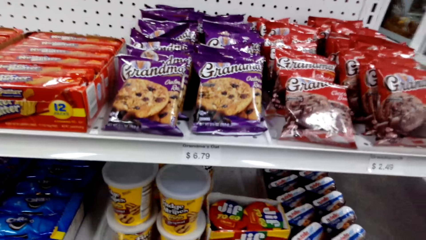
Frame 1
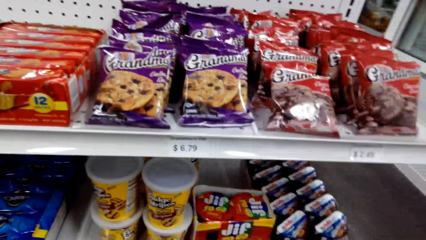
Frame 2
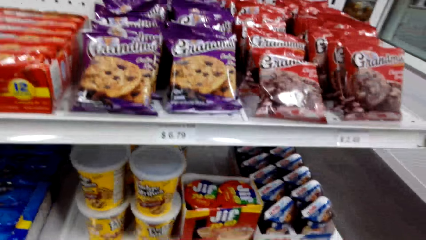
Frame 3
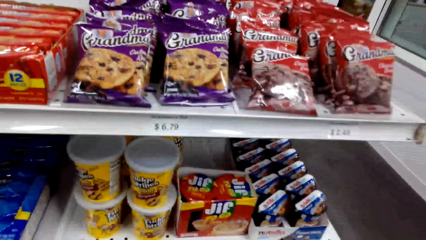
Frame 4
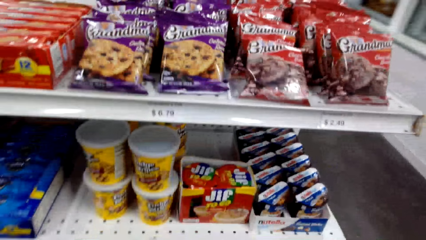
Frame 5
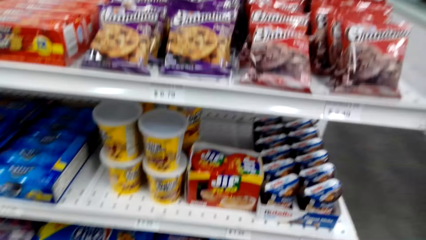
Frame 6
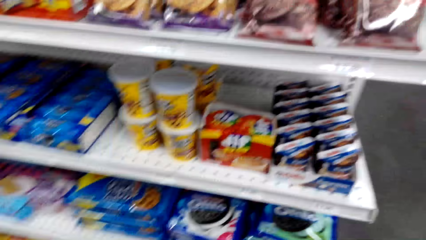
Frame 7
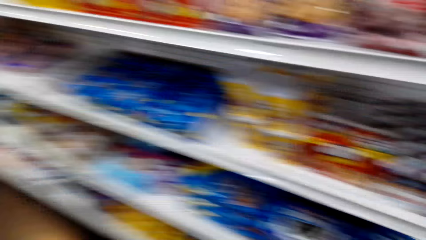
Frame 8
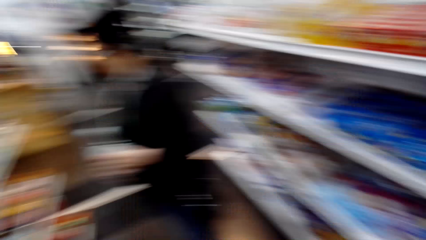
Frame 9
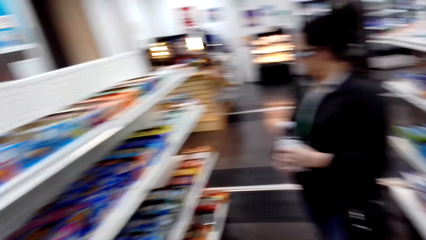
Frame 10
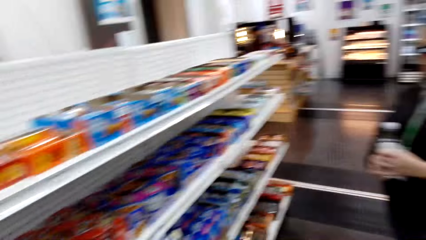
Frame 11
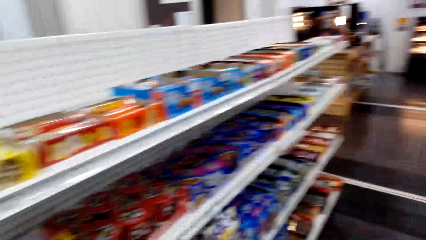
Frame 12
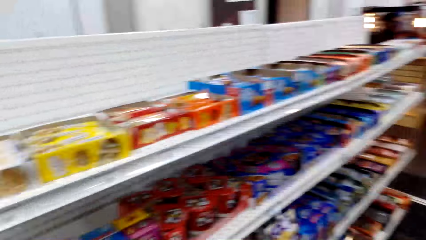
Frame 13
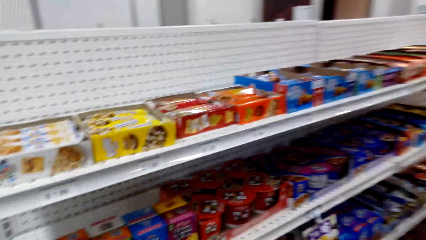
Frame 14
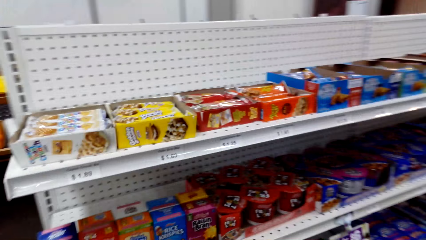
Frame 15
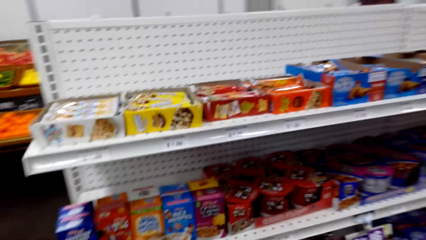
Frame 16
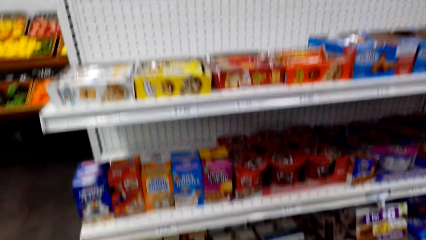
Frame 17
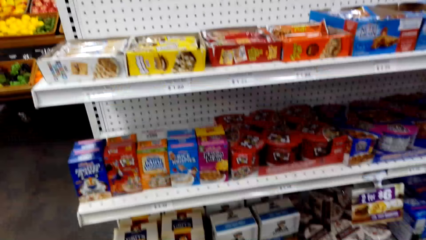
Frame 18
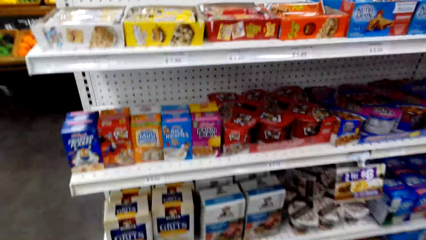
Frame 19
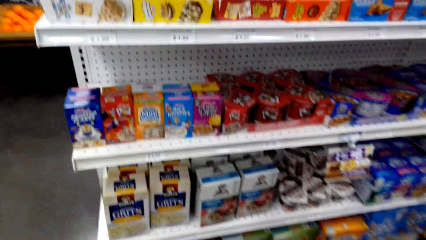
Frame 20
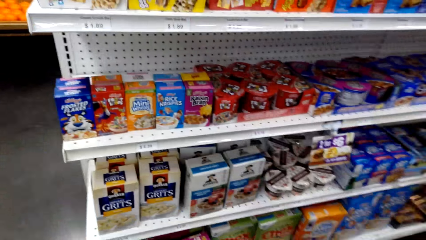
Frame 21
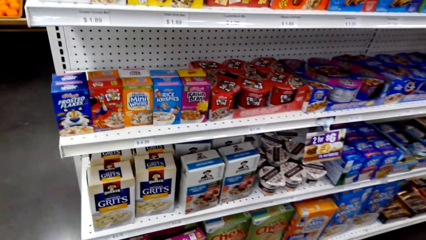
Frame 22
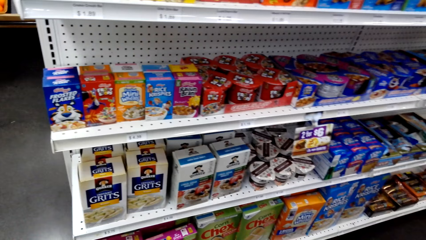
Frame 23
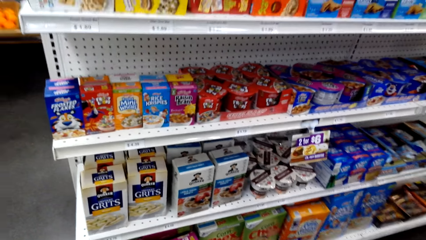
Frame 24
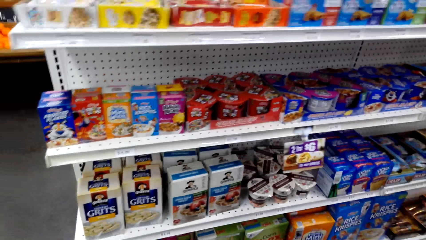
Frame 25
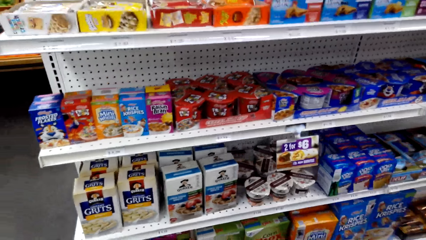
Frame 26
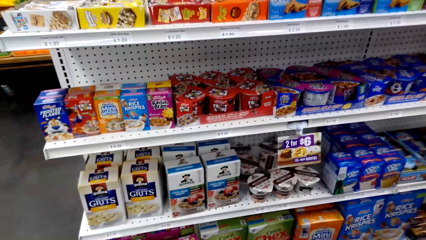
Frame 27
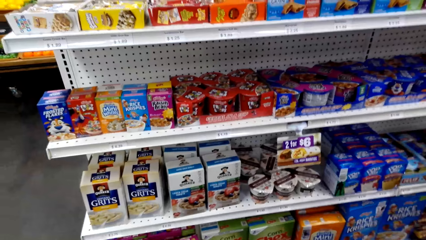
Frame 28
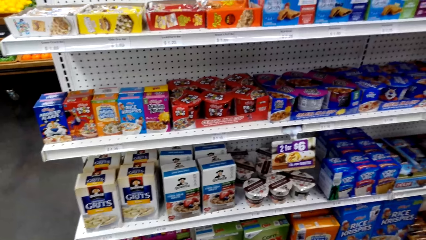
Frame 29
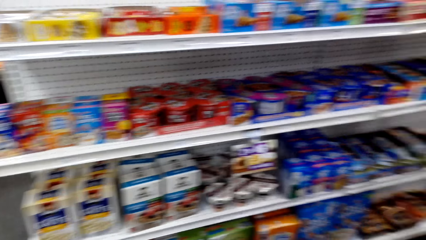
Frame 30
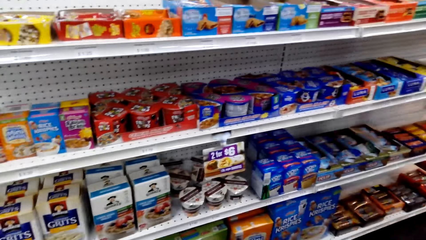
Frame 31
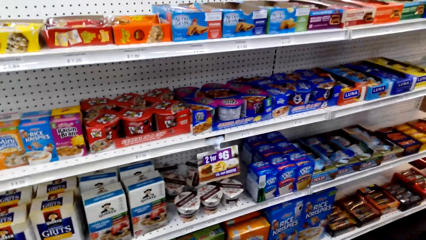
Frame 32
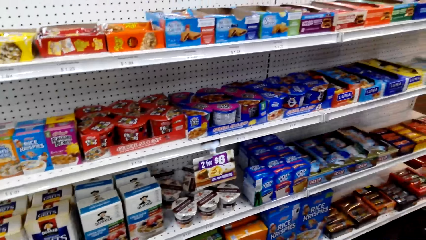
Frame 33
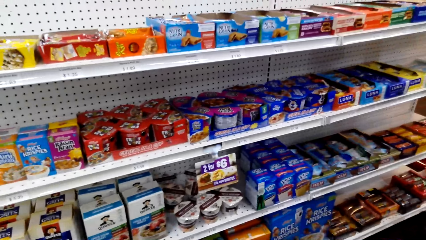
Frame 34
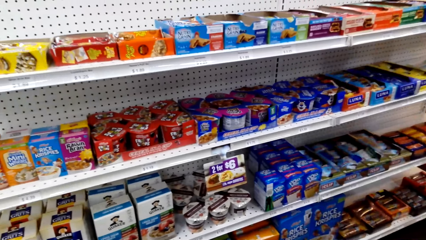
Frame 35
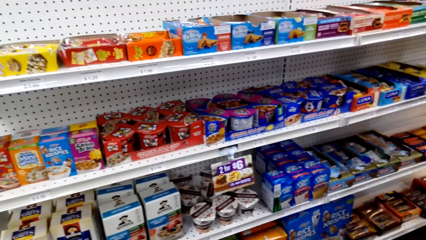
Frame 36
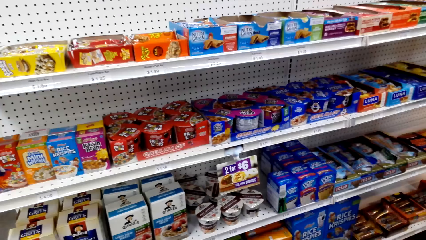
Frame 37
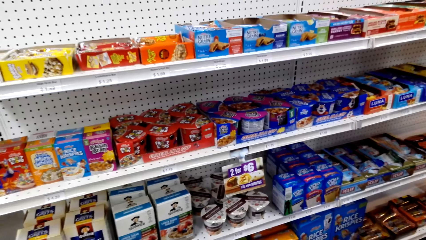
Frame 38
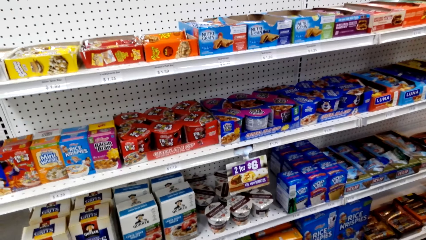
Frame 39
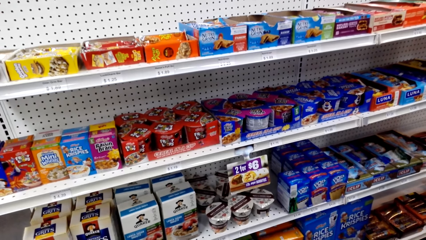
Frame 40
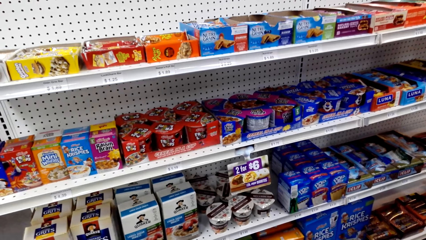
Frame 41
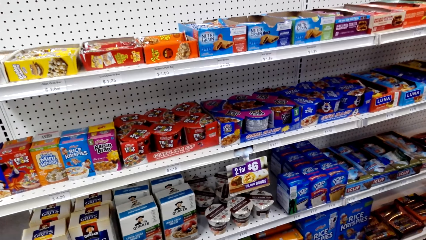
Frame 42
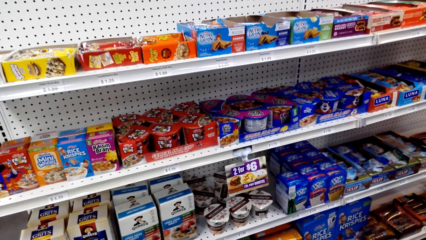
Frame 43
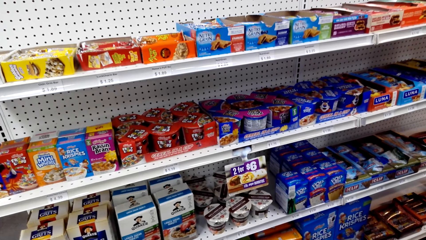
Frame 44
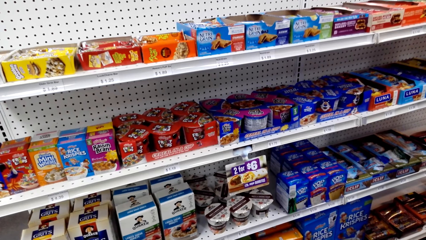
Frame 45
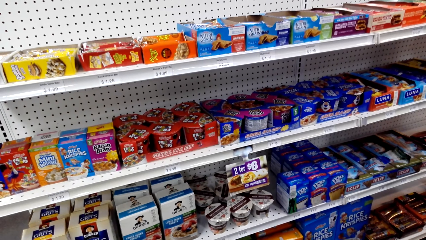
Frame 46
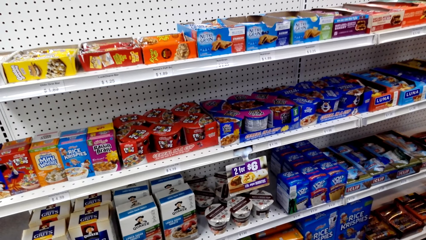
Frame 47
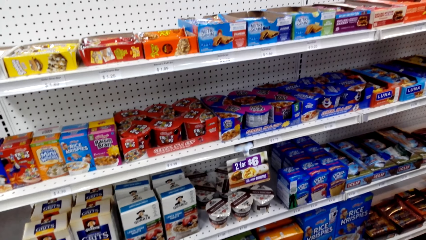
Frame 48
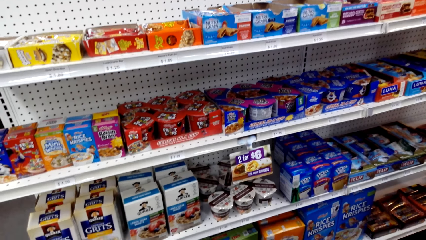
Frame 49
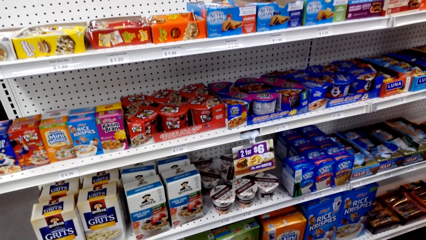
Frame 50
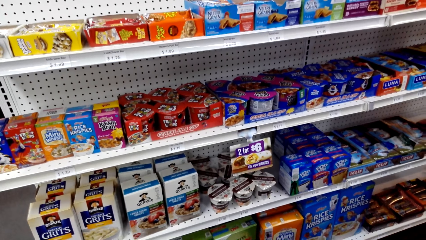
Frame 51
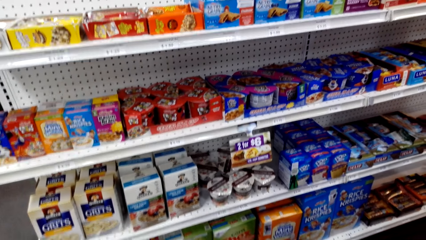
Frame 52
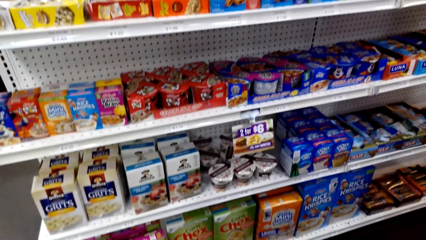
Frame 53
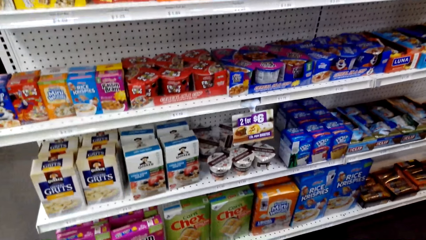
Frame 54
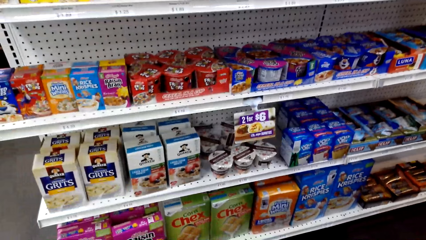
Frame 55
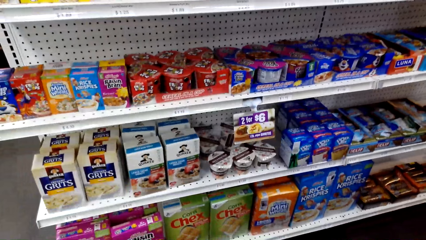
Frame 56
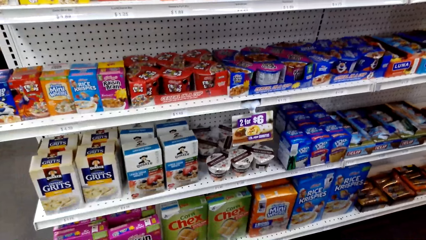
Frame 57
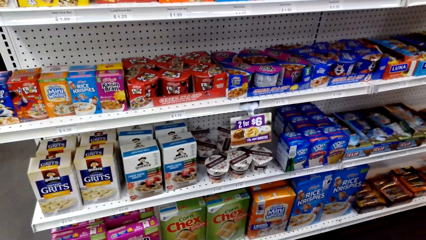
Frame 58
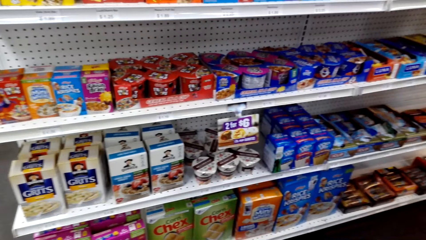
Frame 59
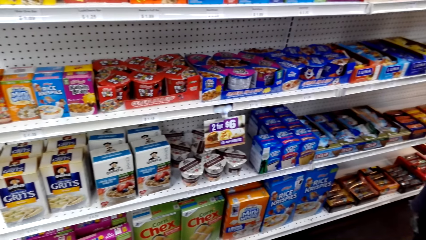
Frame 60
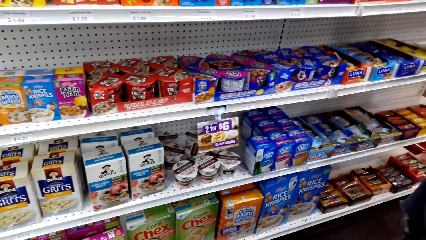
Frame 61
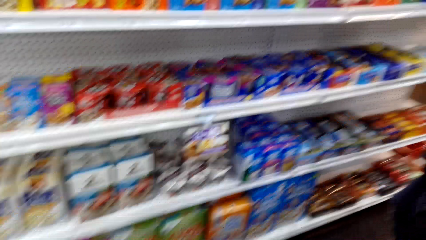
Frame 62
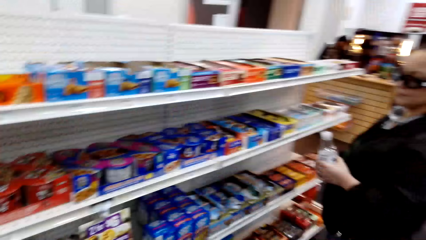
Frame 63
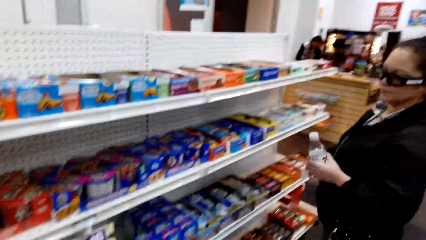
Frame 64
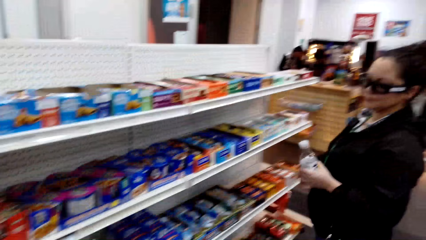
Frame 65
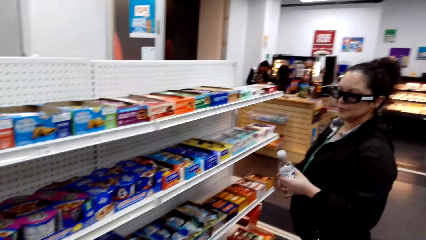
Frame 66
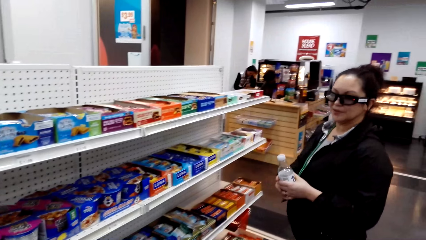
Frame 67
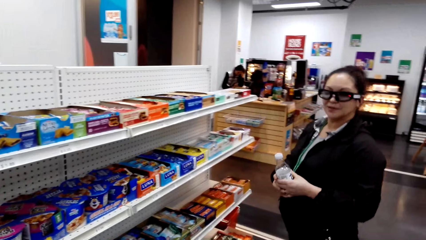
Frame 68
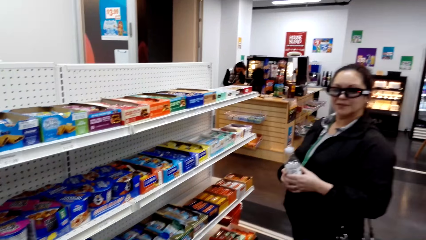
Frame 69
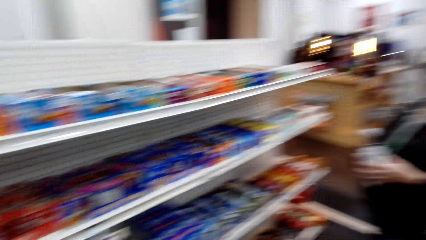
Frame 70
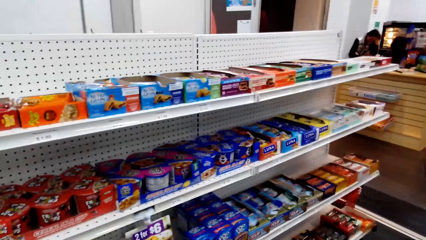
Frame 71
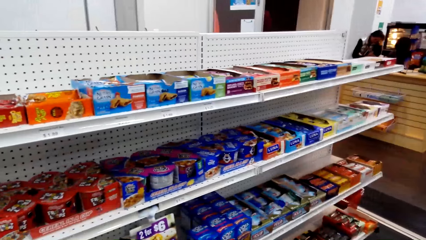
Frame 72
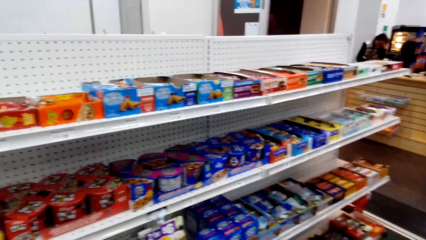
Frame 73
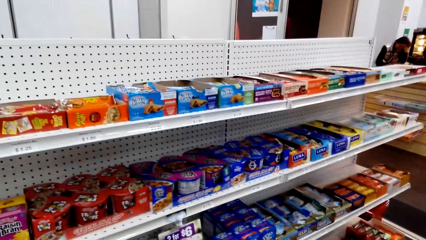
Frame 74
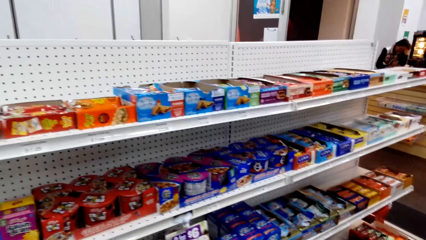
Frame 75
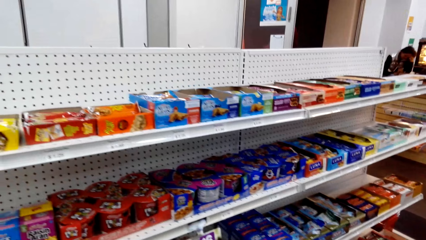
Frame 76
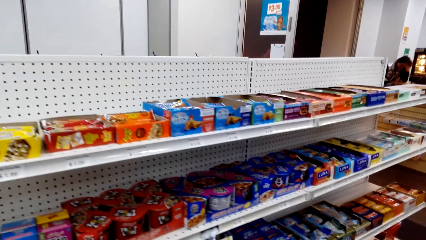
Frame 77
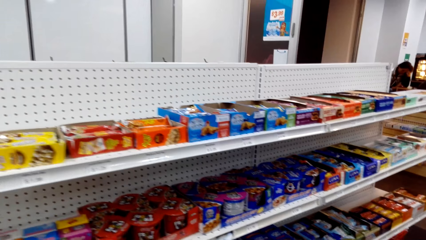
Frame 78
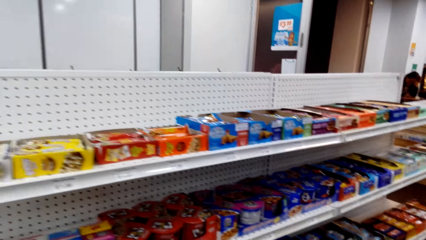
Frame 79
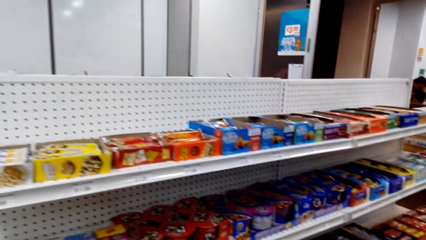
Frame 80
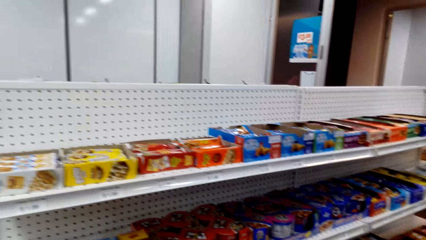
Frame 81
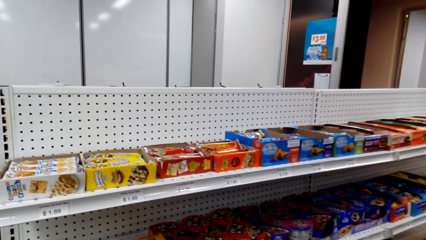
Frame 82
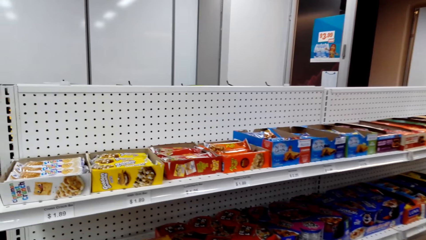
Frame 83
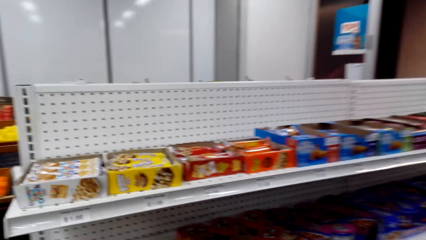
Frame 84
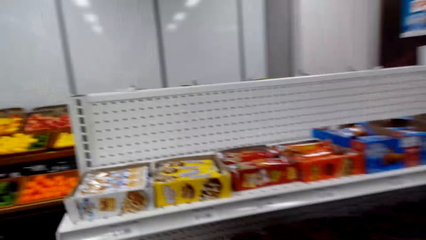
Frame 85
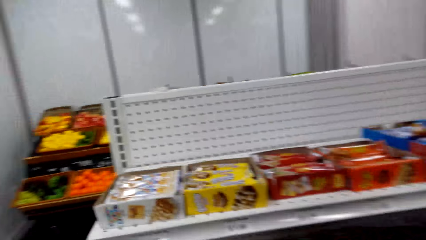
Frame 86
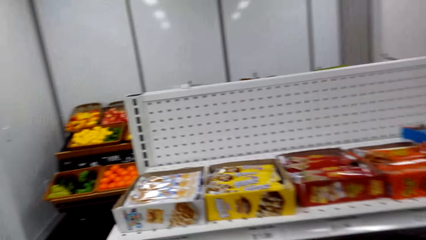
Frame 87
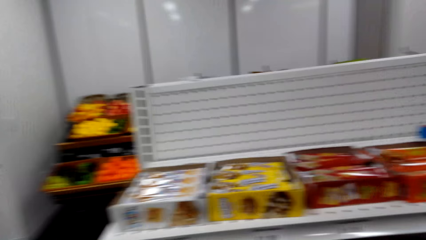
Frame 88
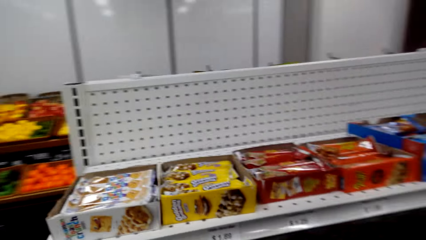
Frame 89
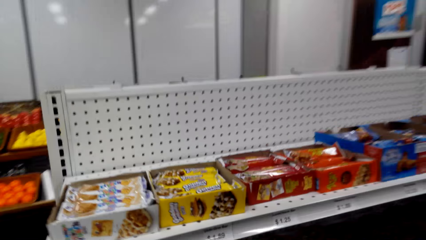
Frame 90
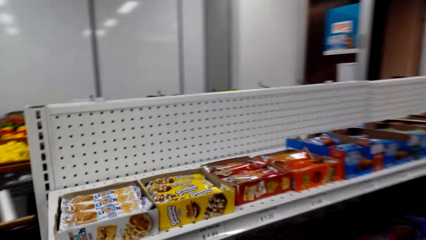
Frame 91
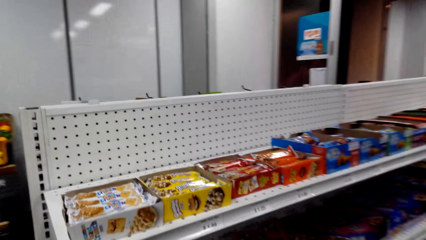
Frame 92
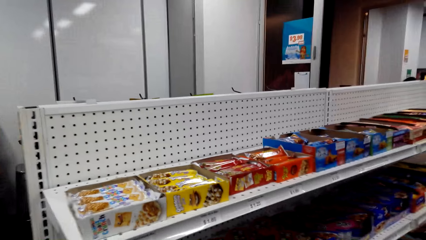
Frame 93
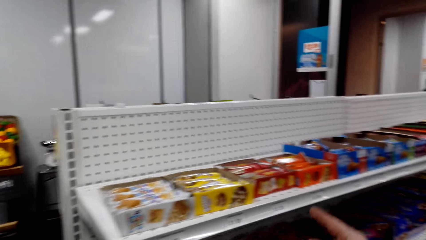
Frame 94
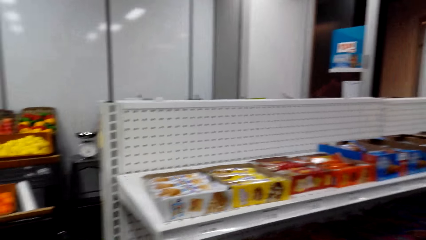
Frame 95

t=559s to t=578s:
The camera wearer looks around the convenience store. They stare at the shelf. A woman holds a bottle. The camera wearer talks to the woman.
